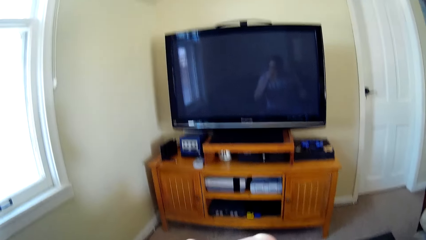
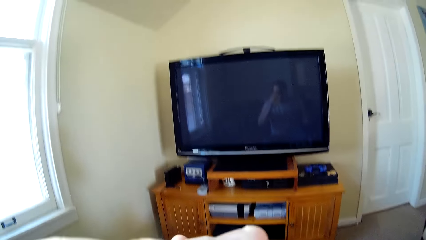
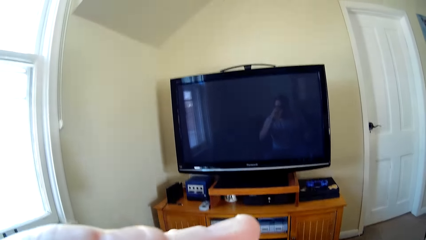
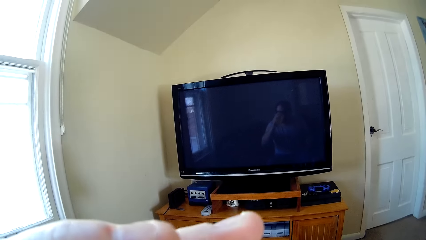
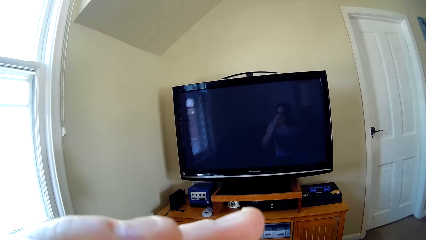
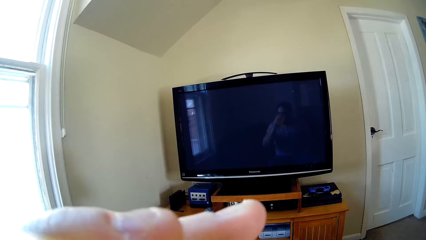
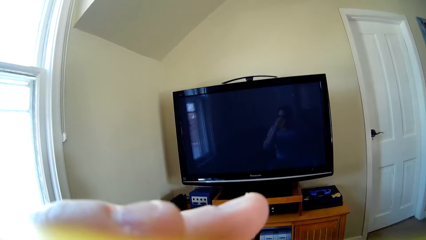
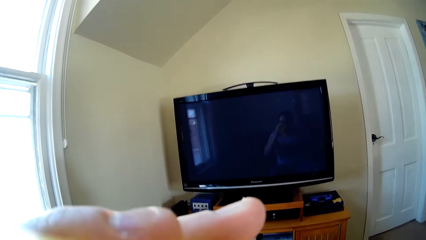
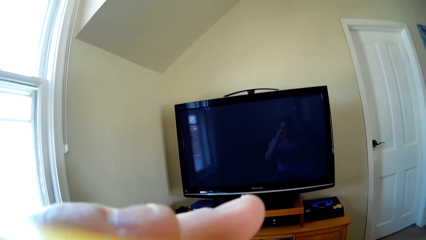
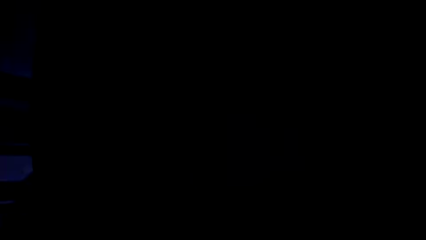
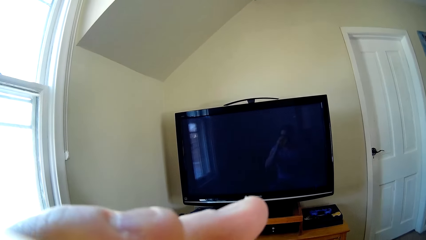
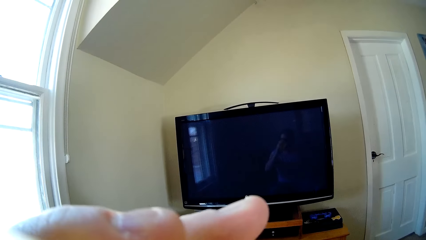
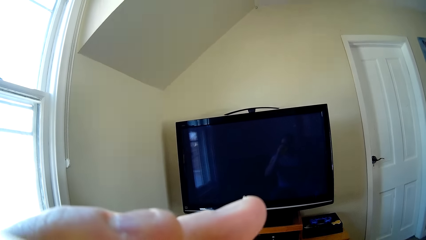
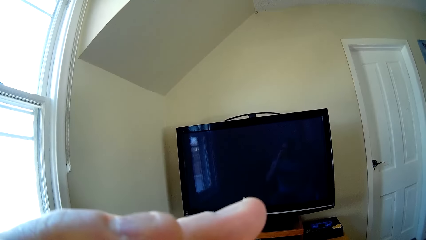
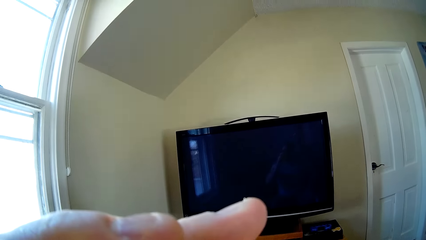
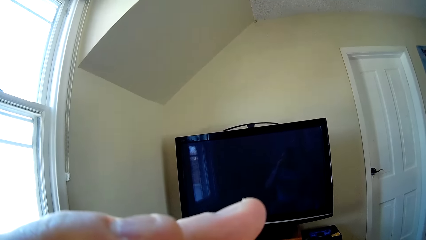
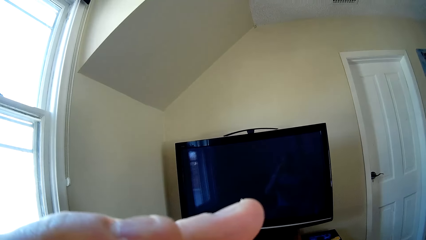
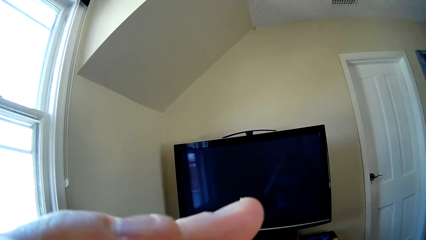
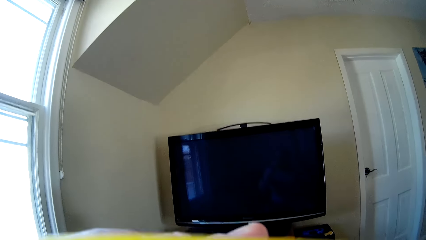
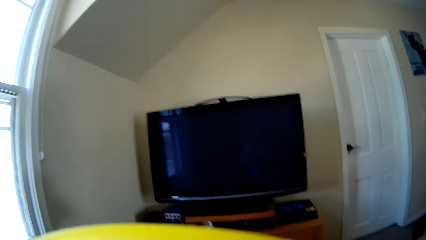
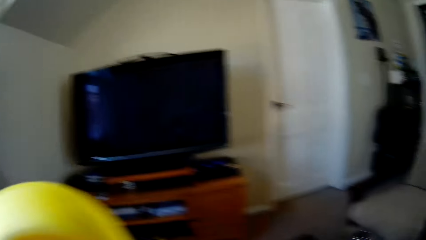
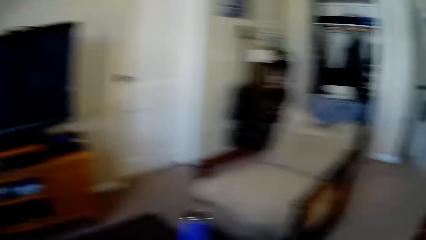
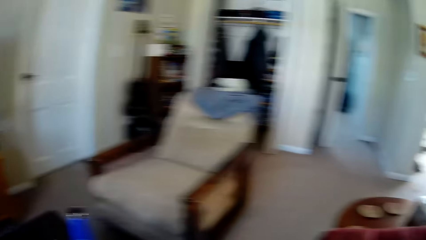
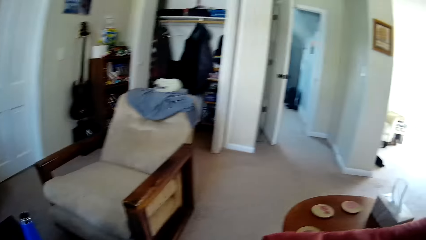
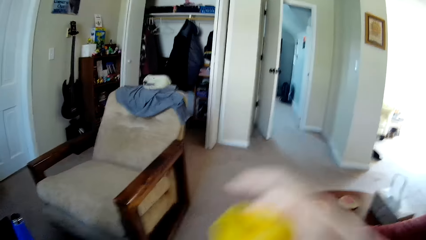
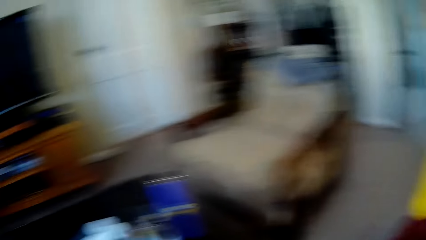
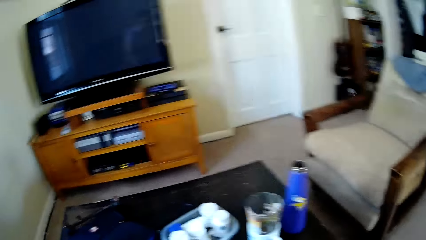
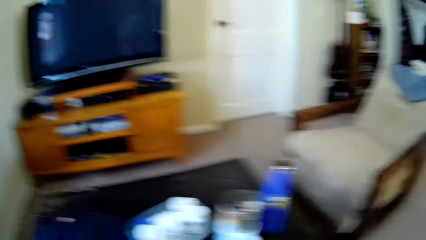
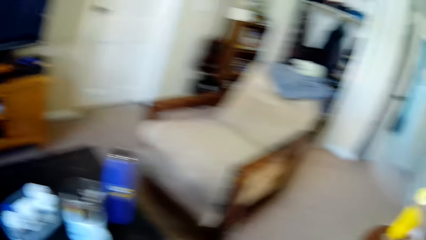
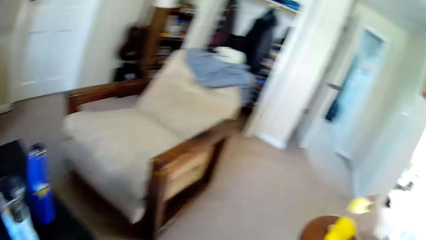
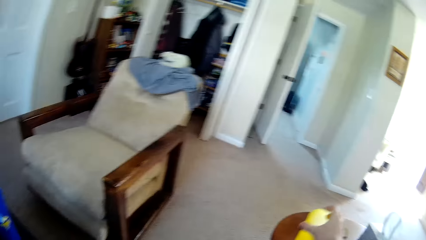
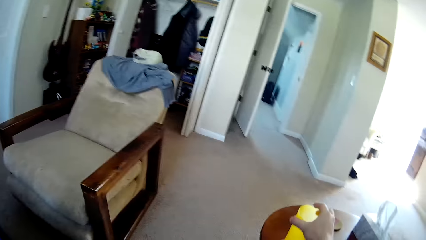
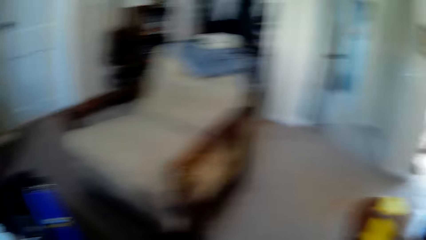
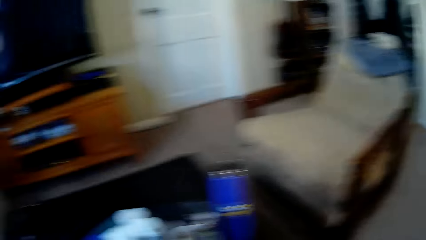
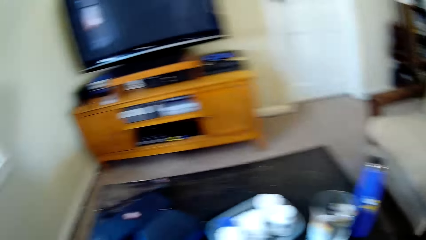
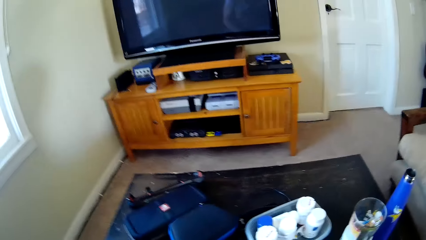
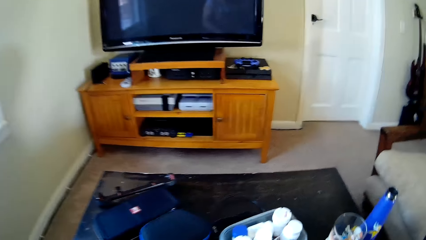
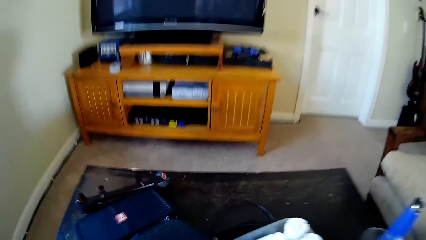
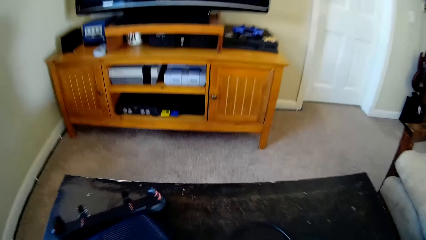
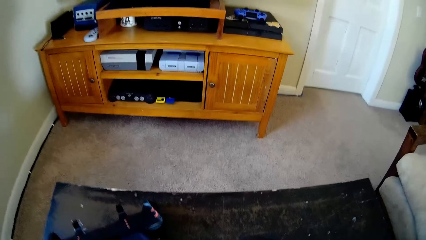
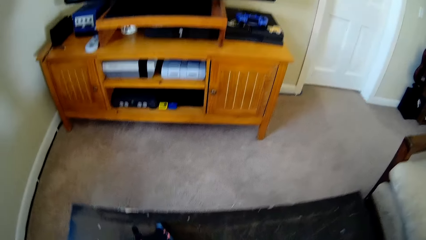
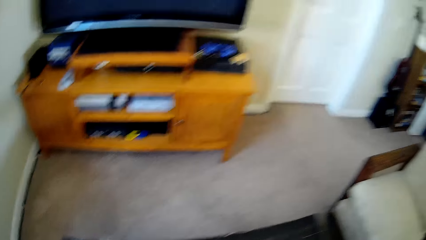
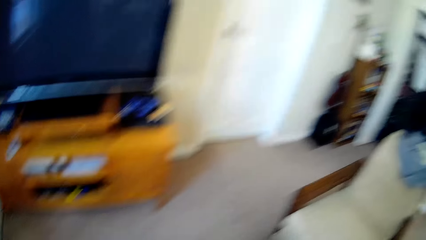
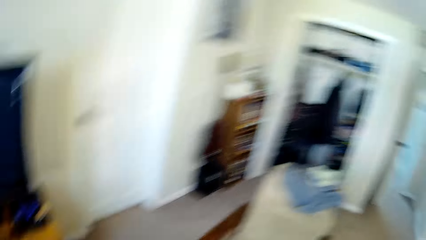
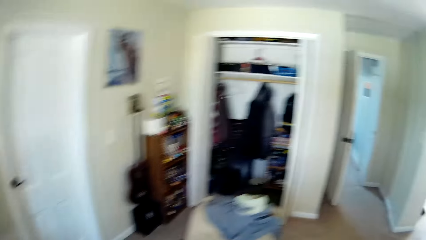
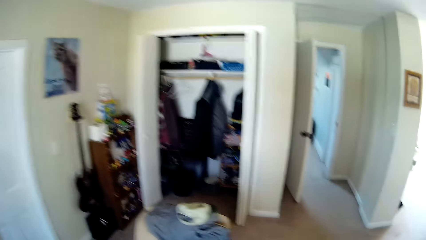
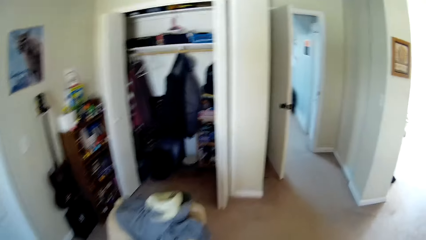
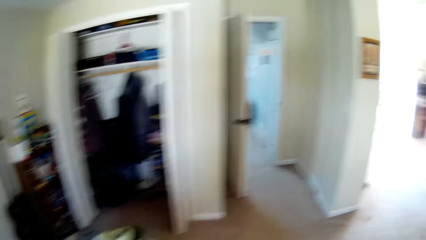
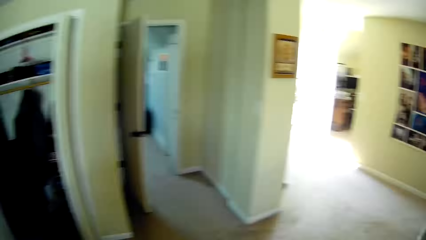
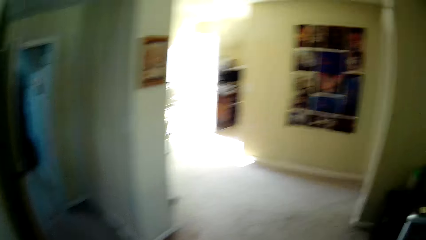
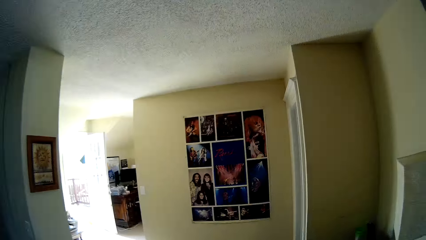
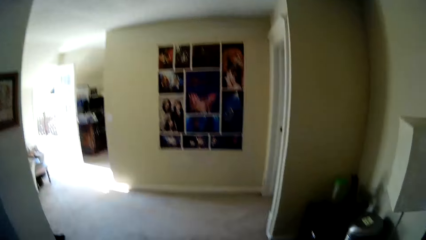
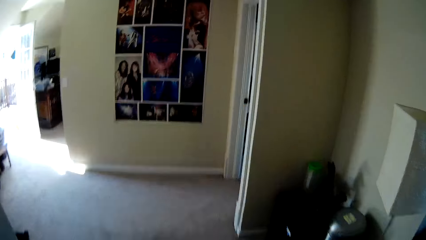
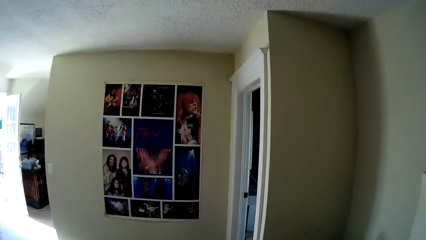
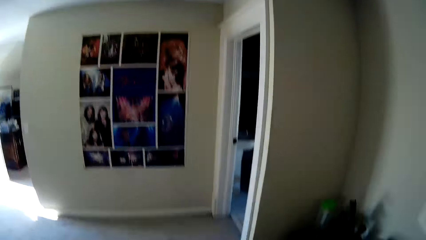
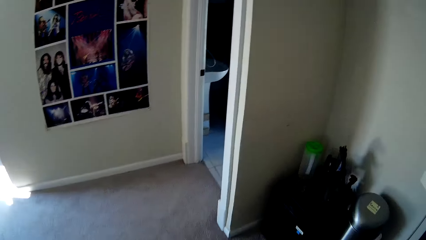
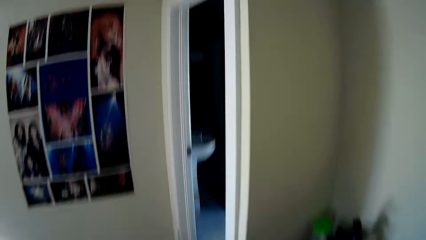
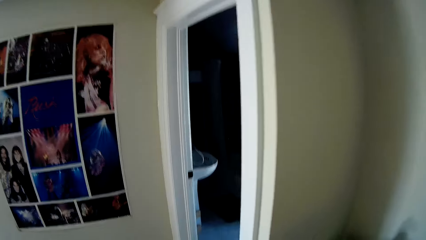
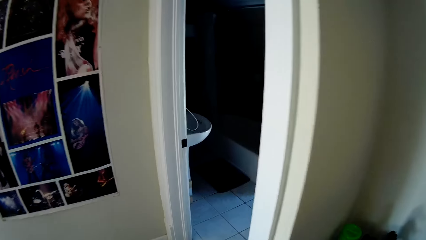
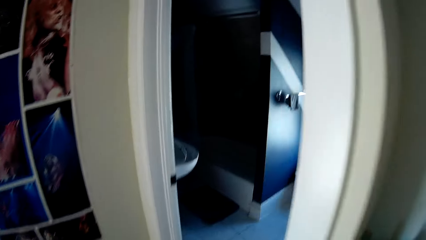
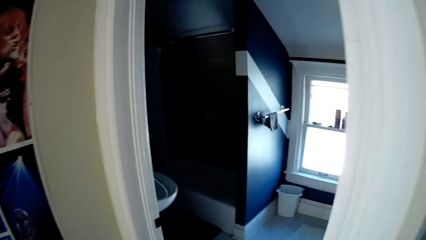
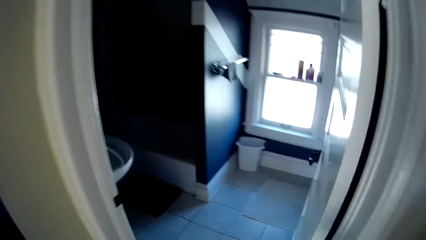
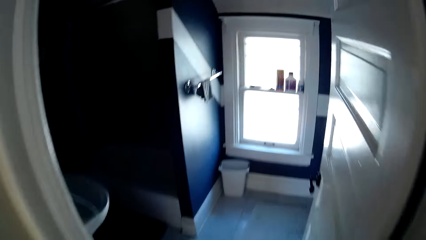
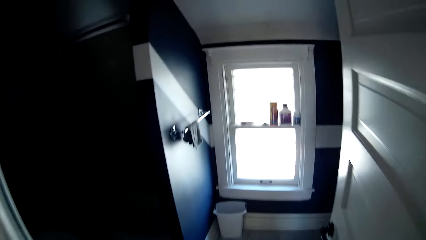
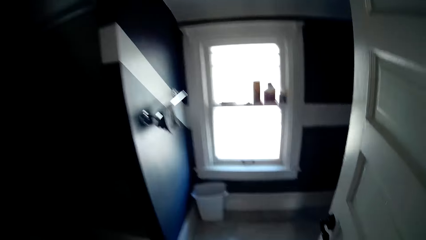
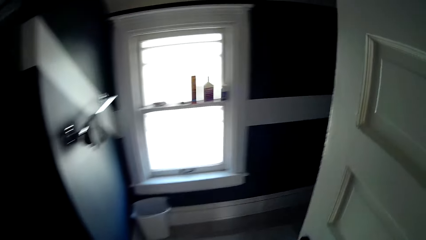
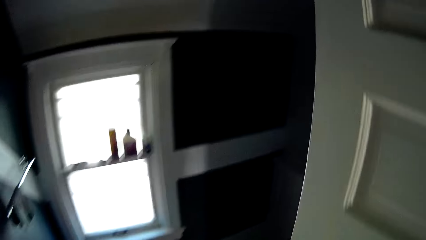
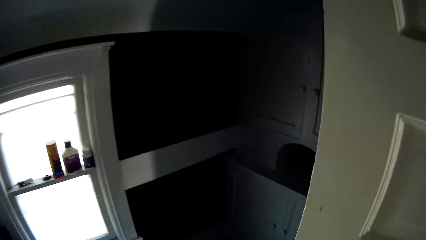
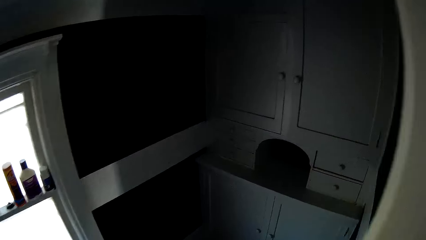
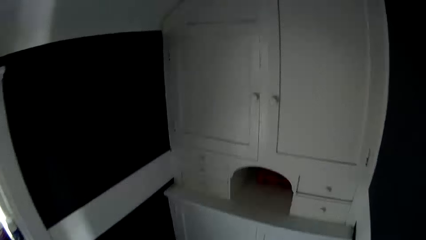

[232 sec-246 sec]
The camera wearer takes the drugs with water. They put the glass of water on the table. They walk in the room.

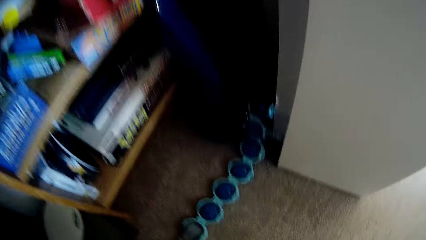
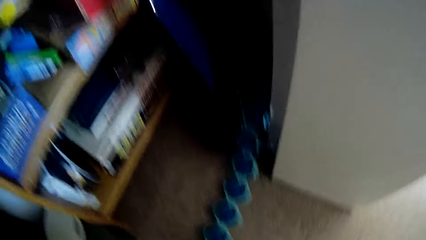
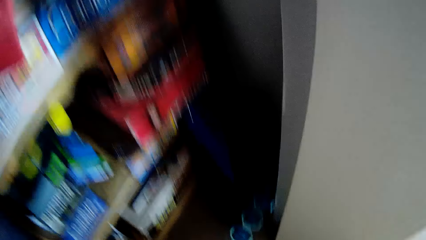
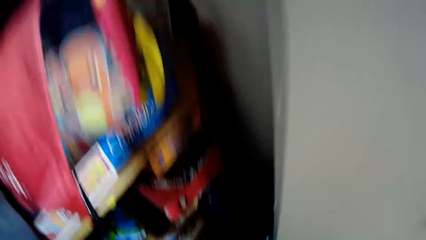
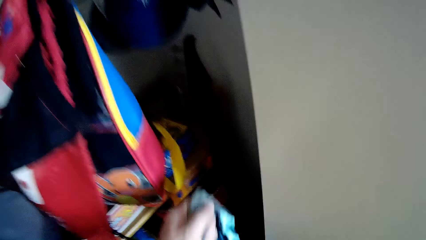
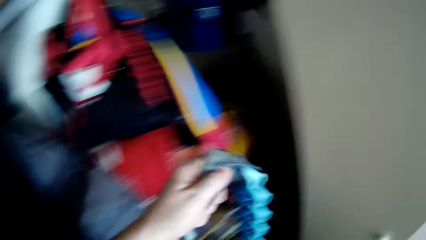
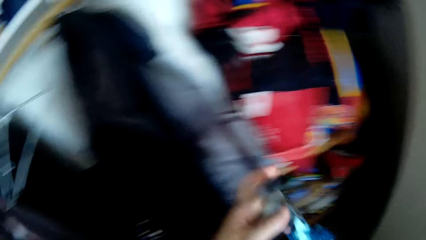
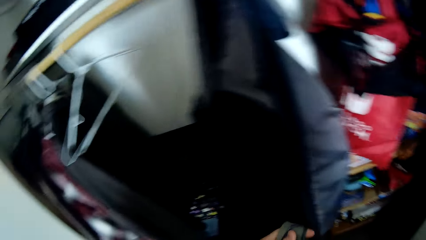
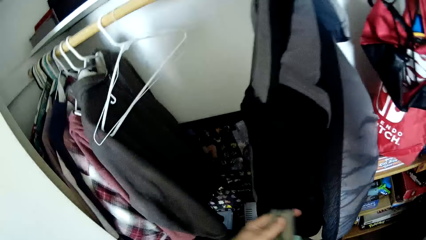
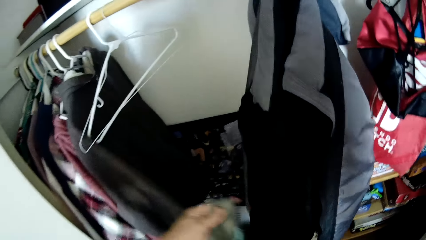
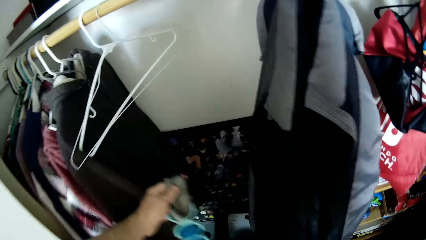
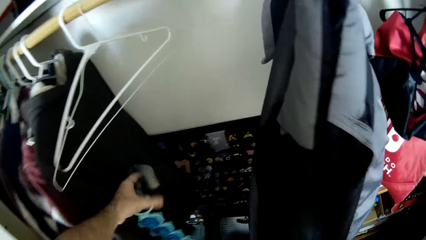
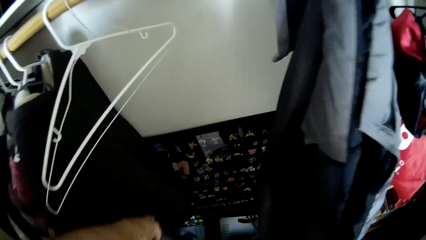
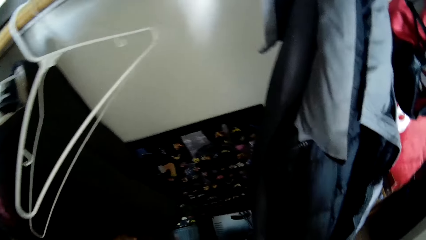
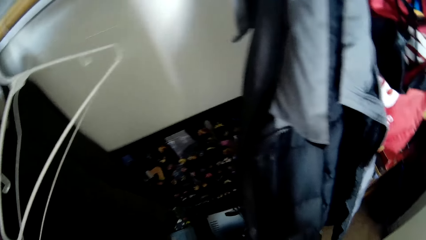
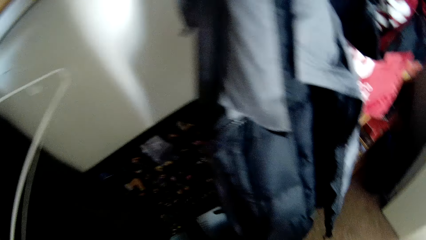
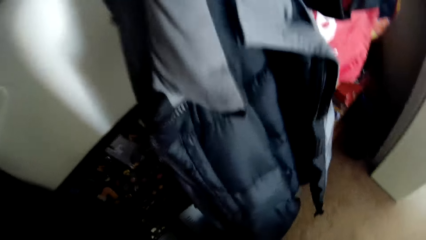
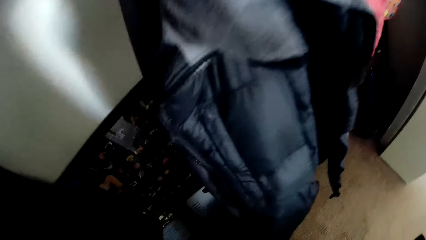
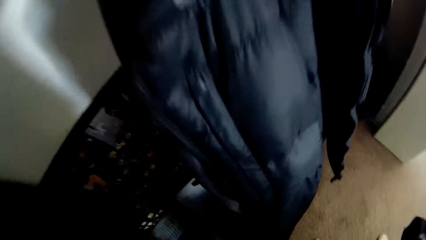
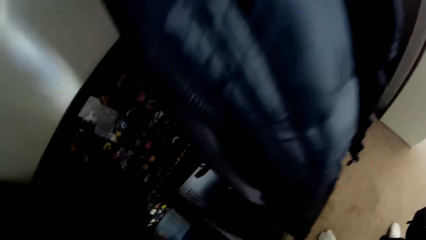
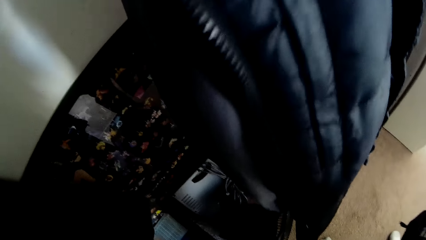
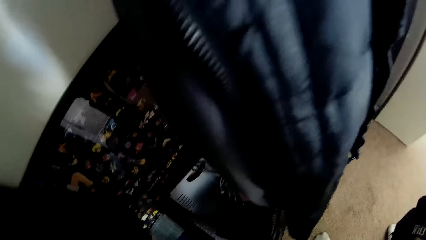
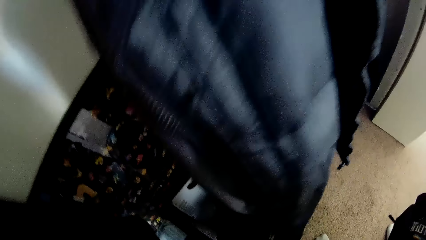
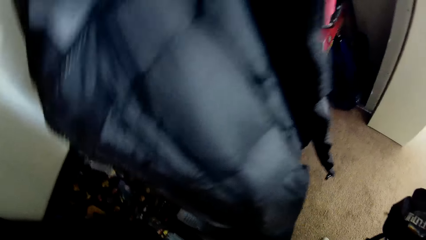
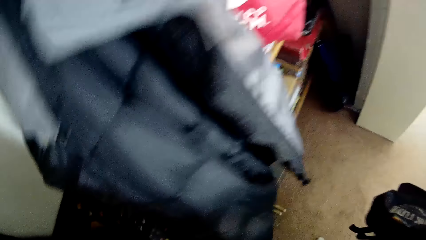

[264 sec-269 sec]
The camera wearer holds a cloth on his hands. He picks something. He drops something.
